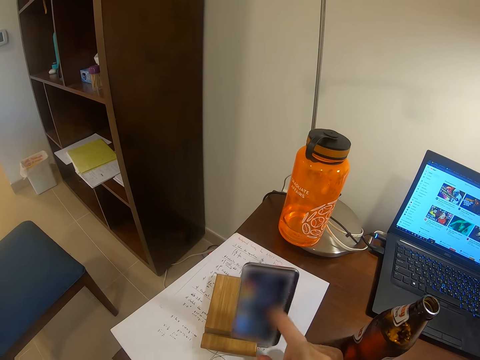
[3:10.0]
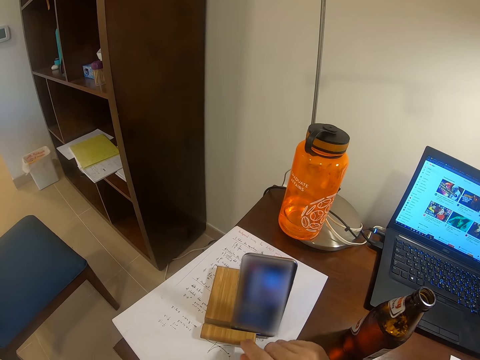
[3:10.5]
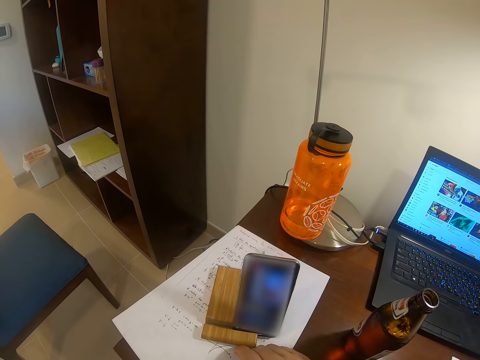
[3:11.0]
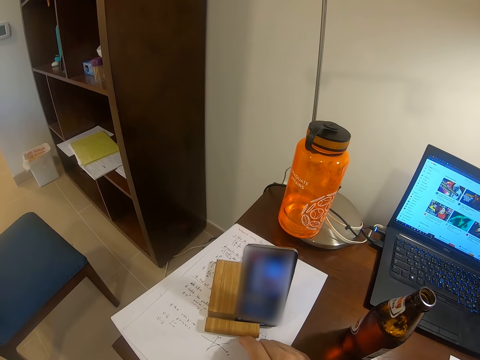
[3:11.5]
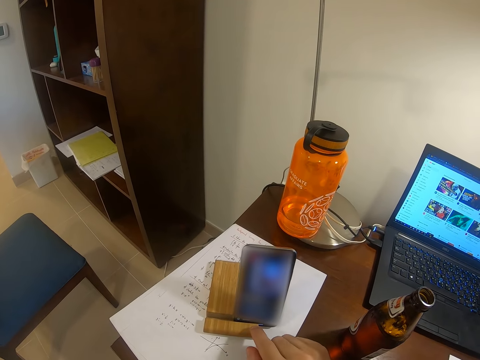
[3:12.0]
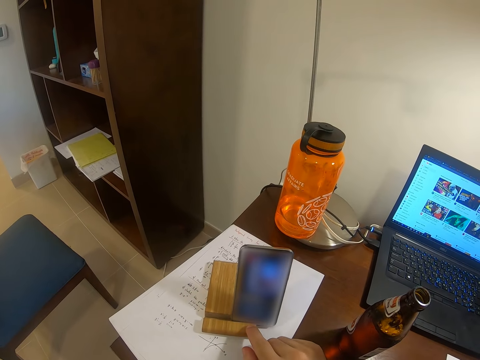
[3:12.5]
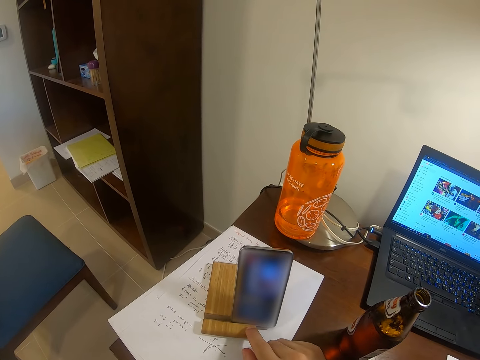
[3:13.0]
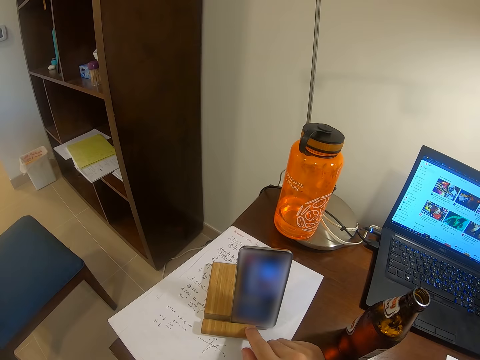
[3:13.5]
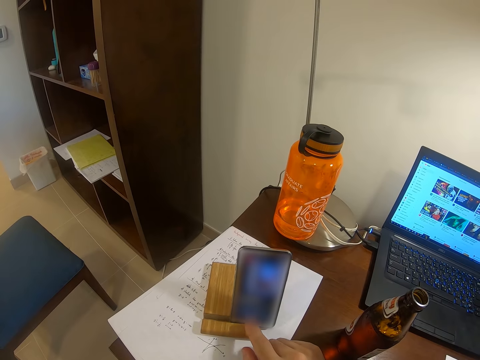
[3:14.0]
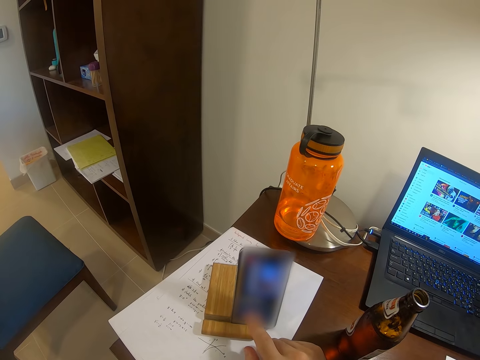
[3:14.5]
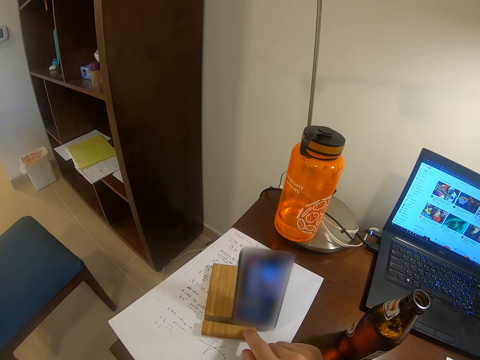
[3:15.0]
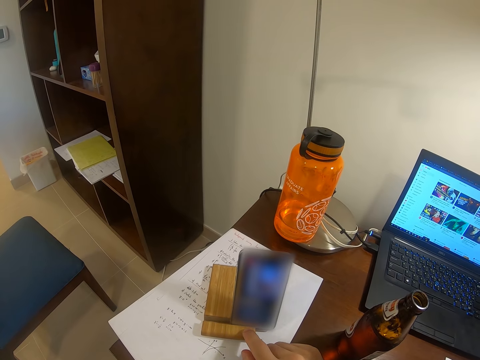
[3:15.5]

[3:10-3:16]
The camera wearer operates the phone.

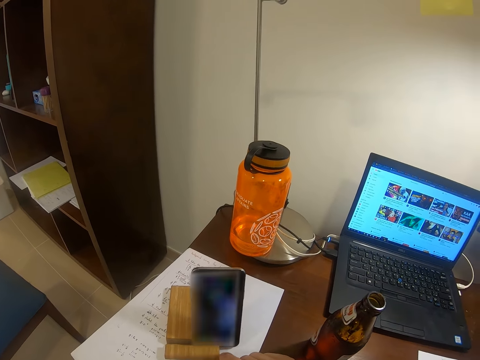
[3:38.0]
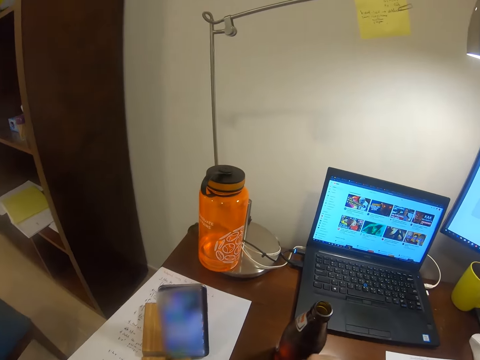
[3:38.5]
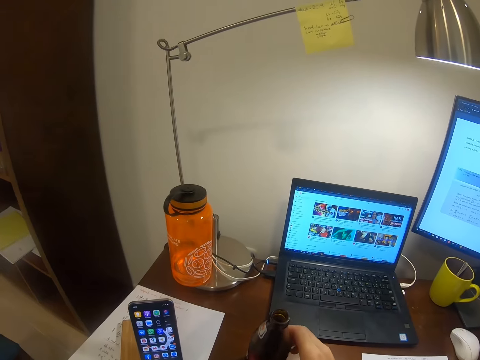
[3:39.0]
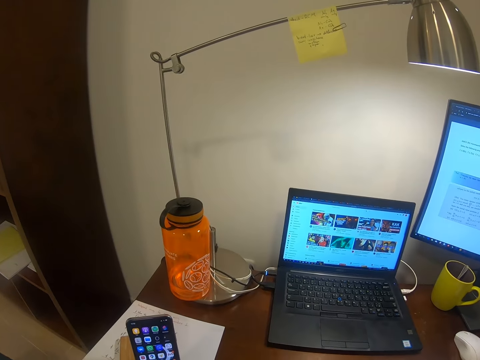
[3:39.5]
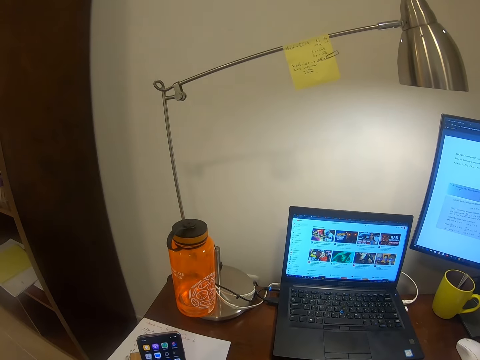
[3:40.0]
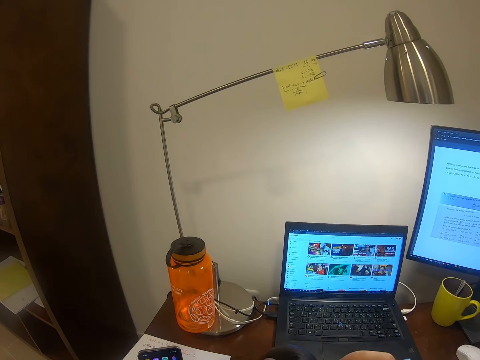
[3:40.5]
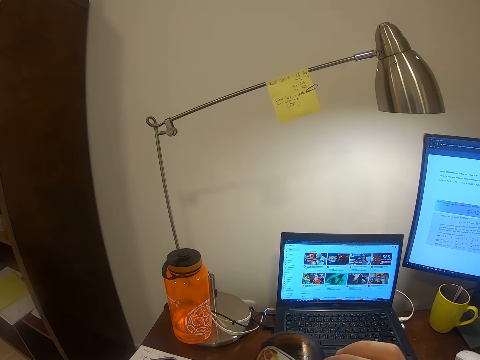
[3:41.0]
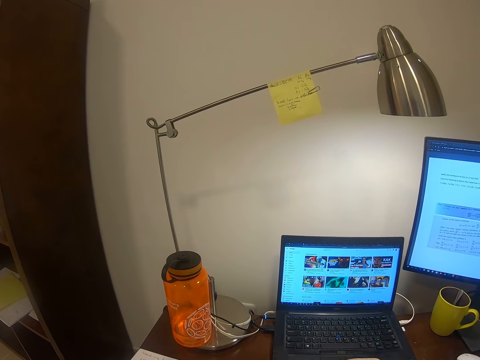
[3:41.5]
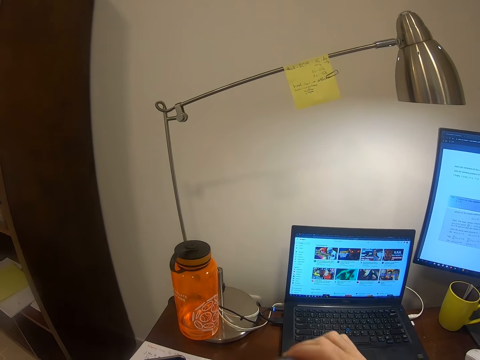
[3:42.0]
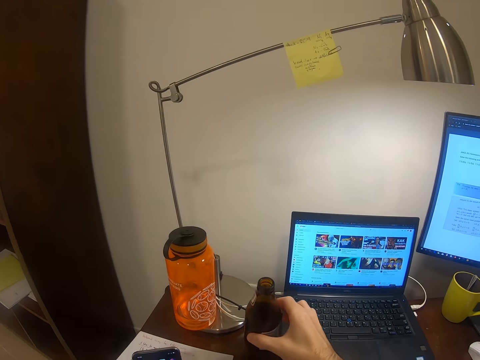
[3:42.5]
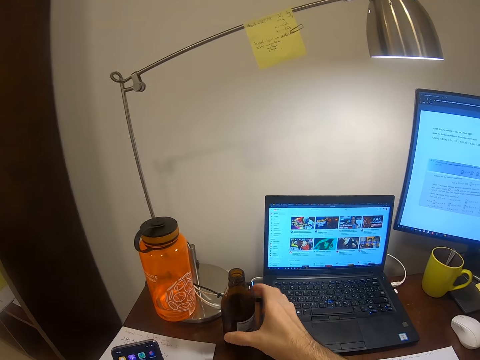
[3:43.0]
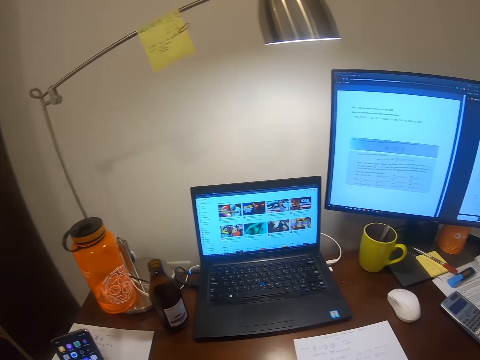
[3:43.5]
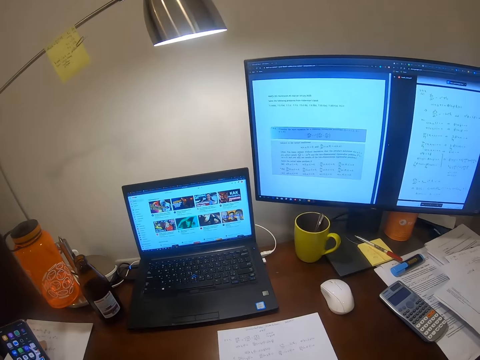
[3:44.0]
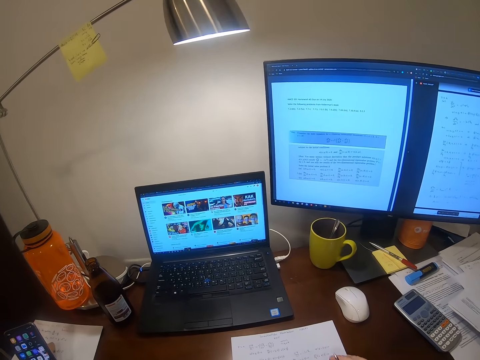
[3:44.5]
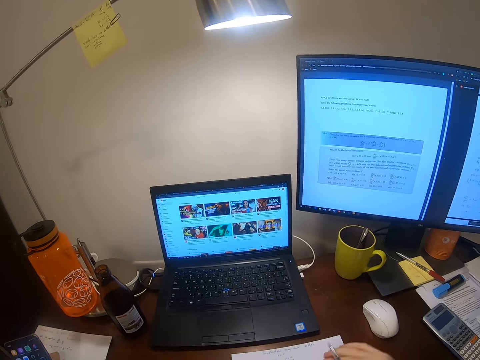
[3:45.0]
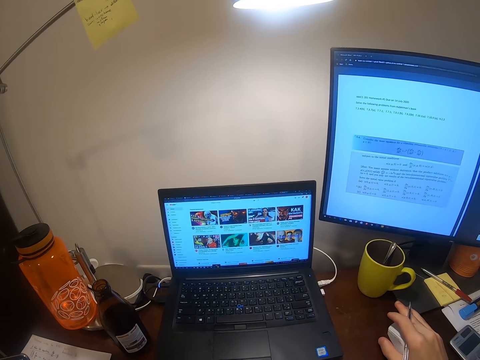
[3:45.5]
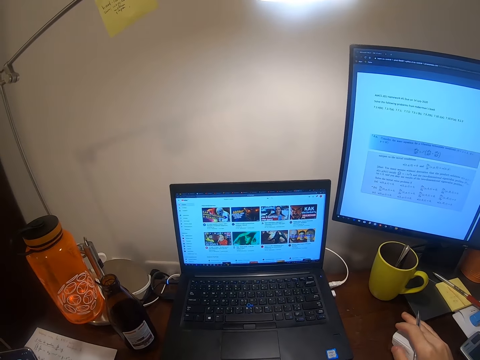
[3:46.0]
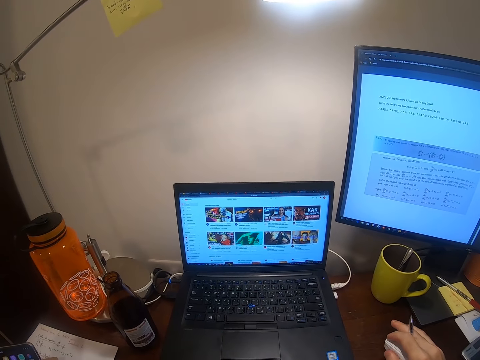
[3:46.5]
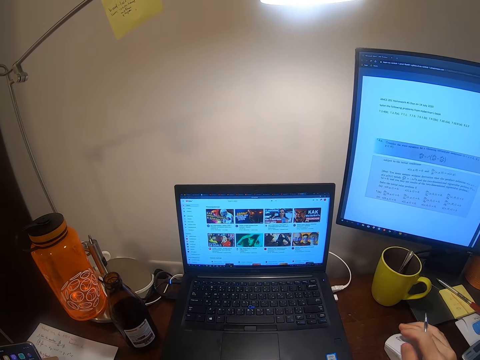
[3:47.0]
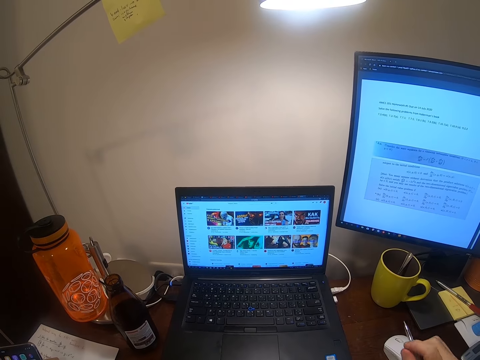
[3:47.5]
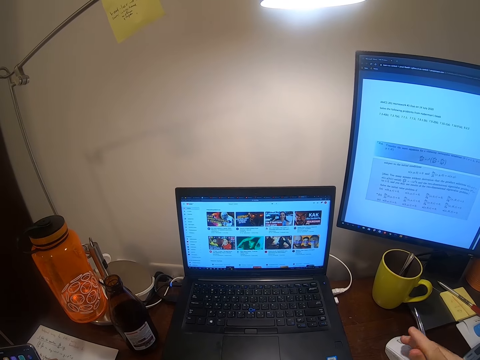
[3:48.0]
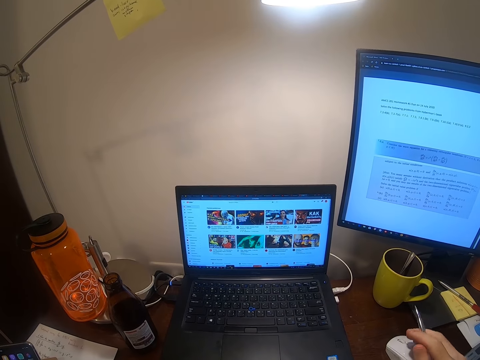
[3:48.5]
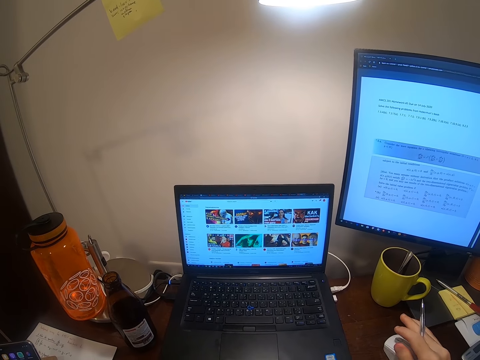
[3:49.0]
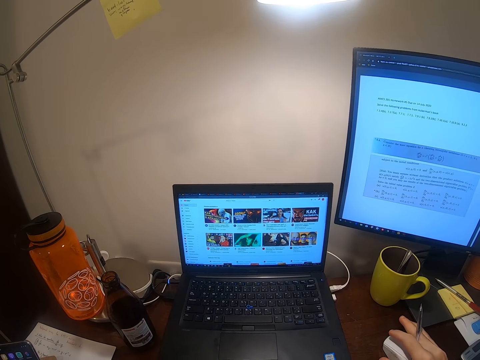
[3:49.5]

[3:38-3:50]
The camera wearer takes the bottle of something from the table. They drink the beer. They put back the bottle on the table. They operate the laptop and click on the computer mouse.

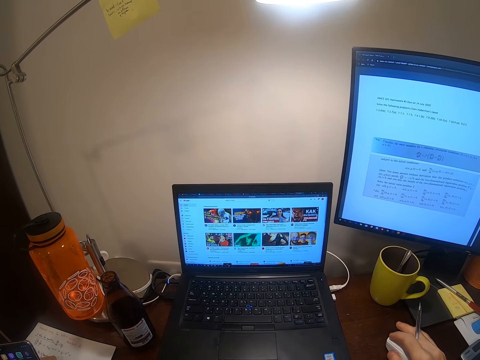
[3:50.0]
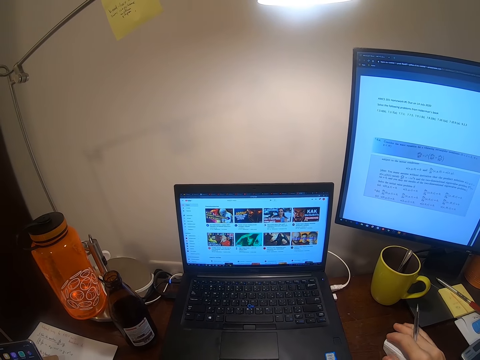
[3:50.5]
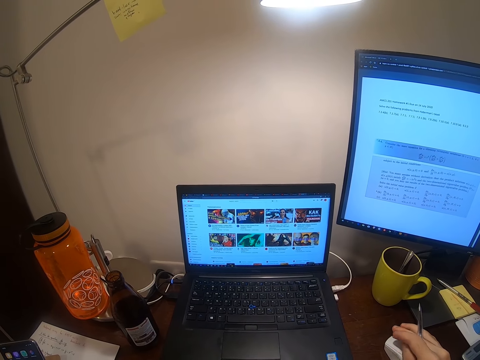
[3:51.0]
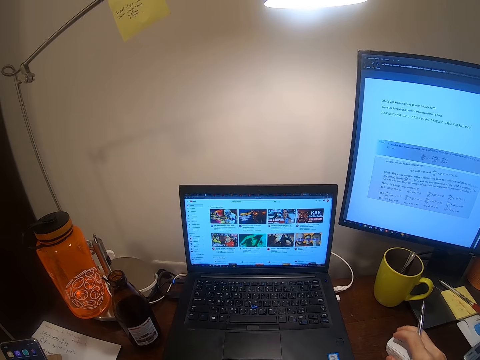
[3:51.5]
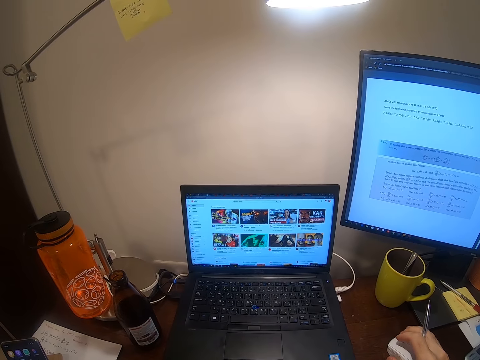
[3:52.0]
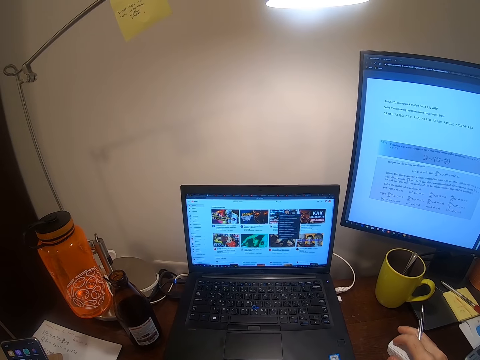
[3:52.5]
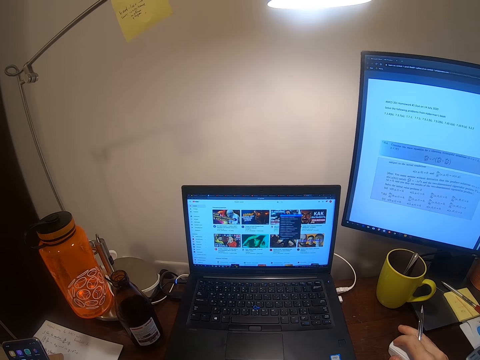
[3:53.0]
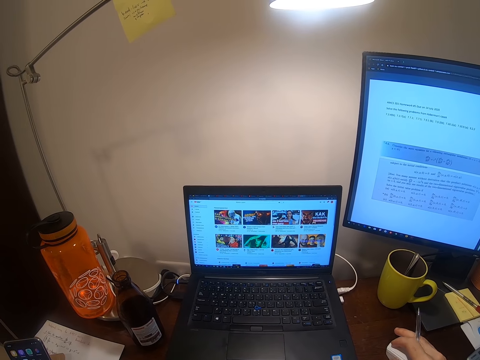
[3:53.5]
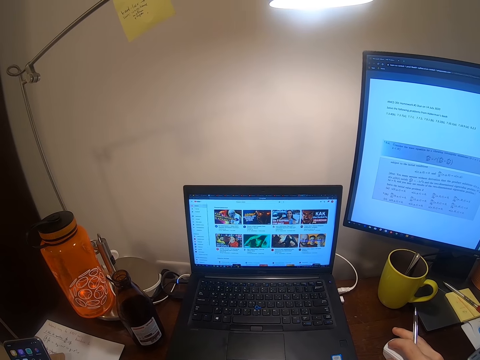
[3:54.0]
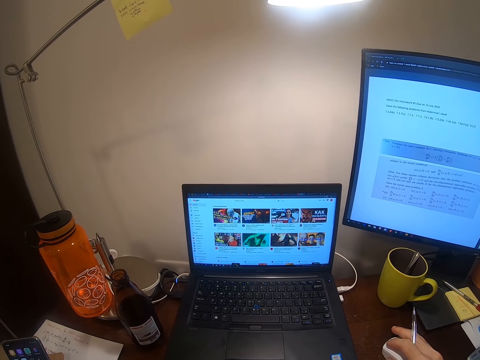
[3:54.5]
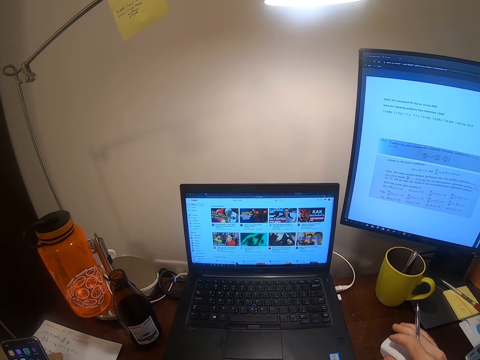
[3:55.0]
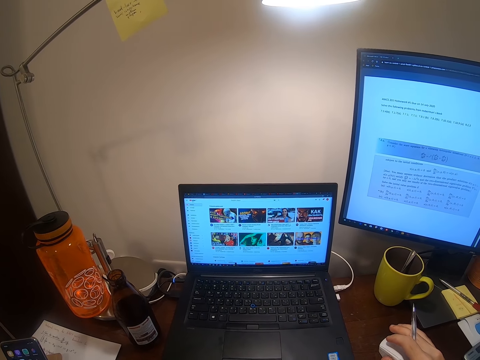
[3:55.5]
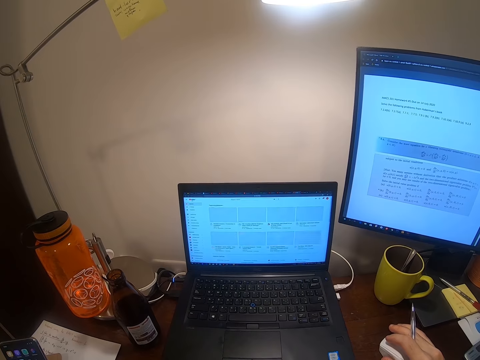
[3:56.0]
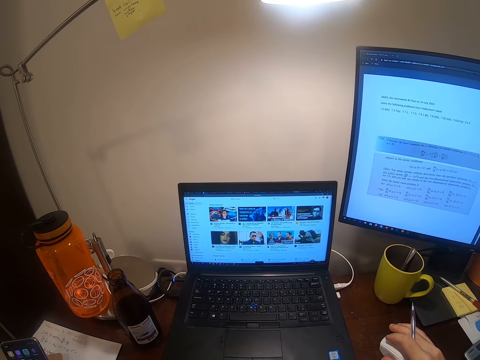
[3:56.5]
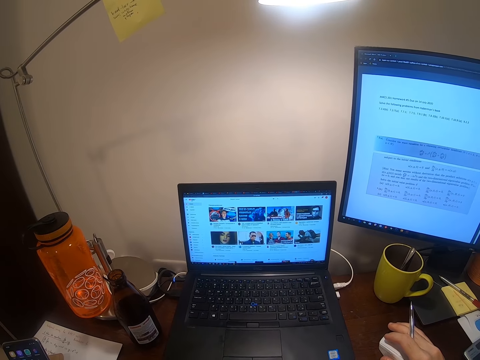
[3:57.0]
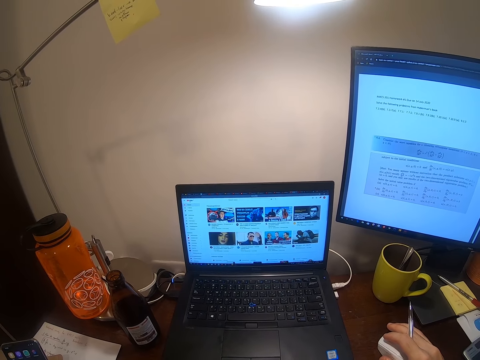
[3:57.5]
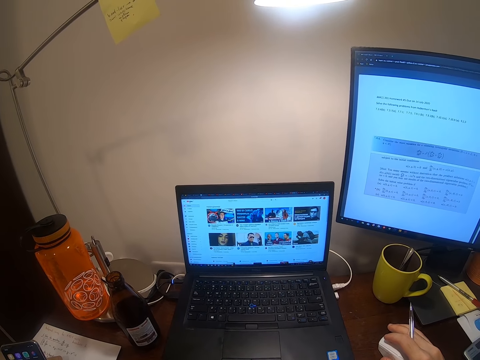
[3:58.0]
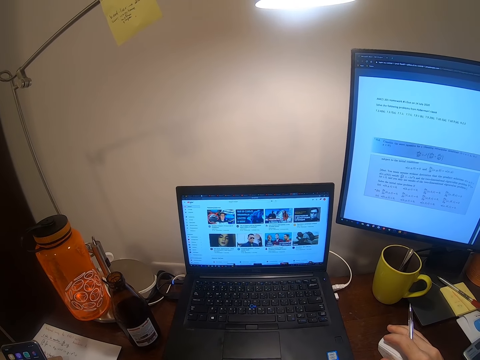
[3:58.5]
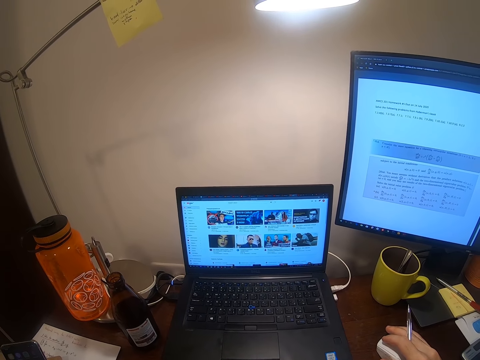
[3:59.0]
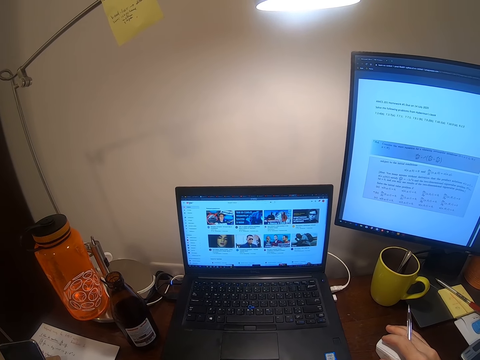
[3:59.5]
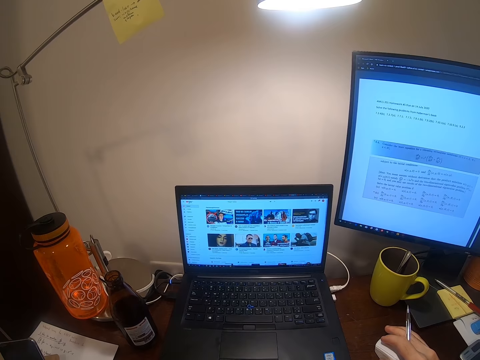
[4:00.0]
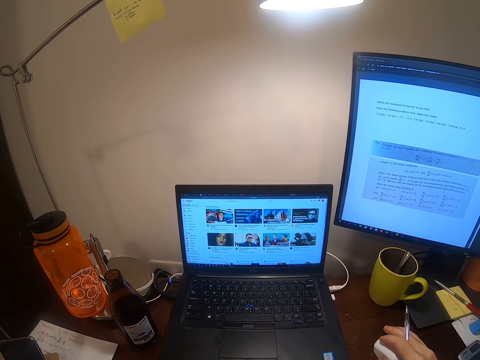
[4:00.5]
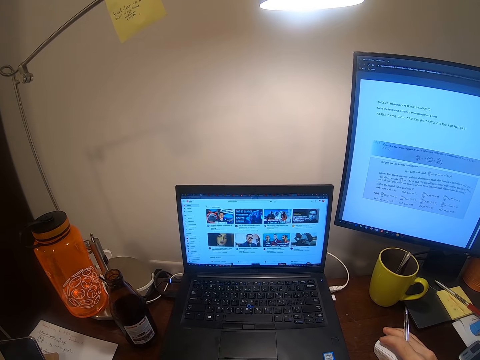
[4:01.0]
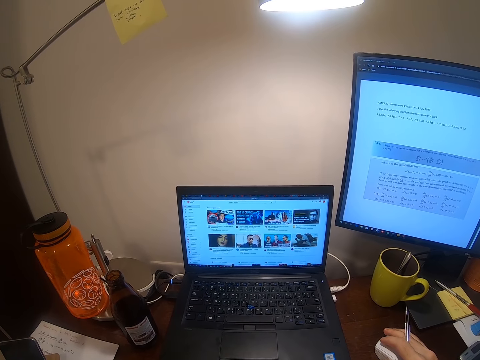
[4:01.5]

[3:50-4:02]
The camera wearer scrolls on the laptop using the computer mouse.
